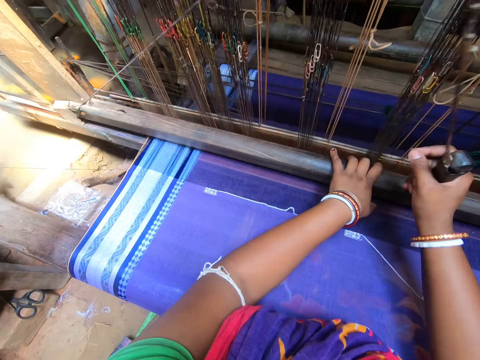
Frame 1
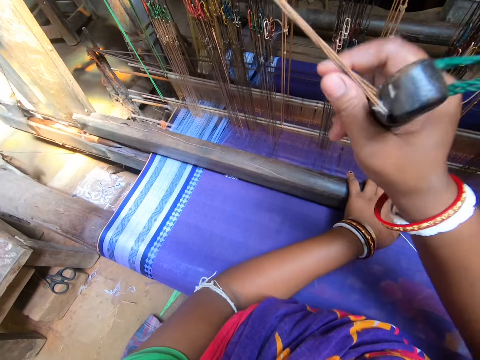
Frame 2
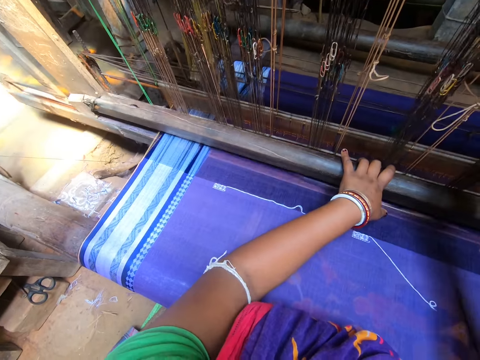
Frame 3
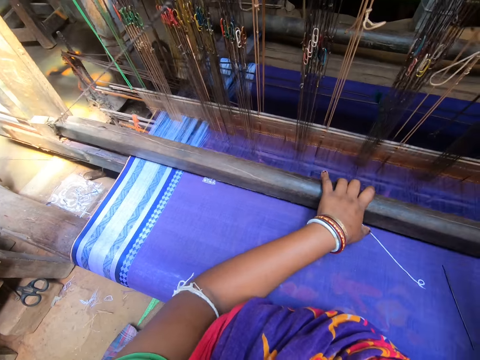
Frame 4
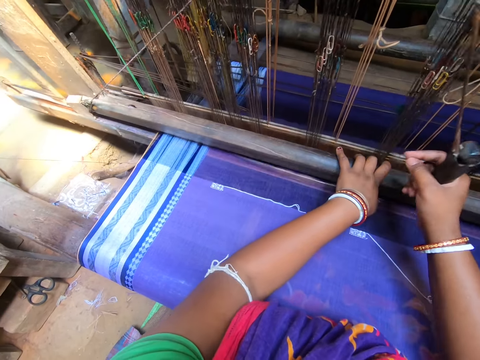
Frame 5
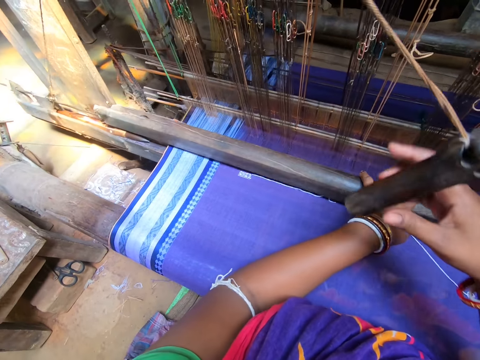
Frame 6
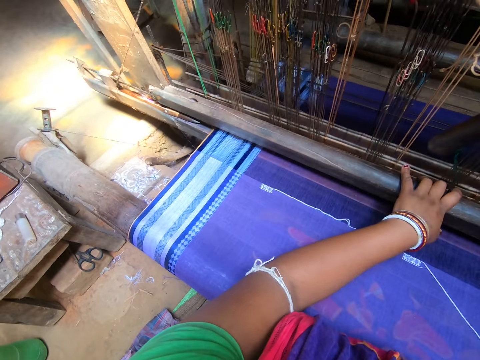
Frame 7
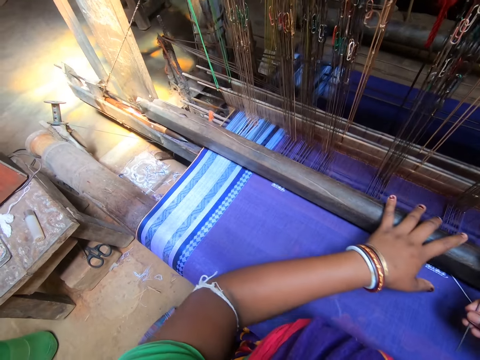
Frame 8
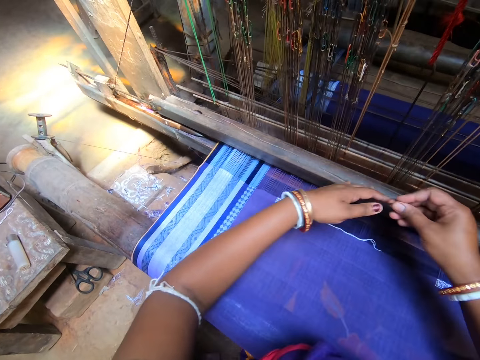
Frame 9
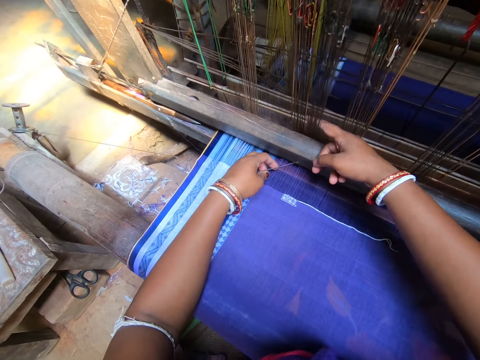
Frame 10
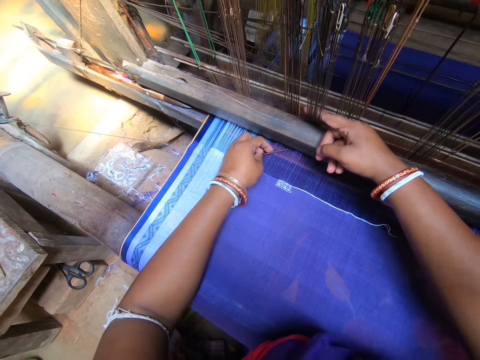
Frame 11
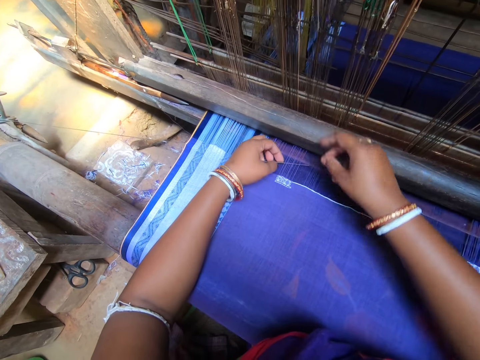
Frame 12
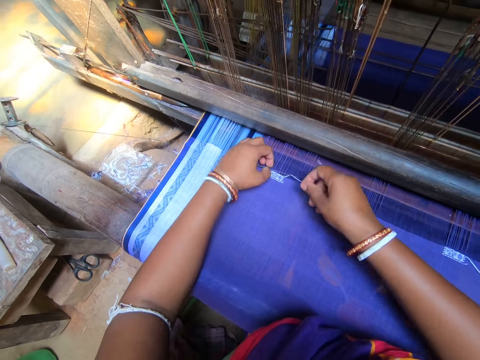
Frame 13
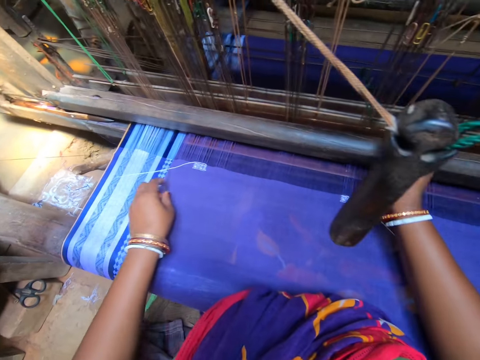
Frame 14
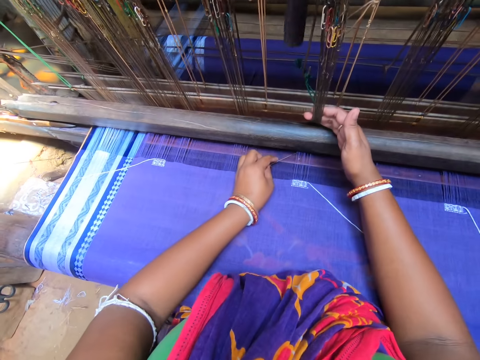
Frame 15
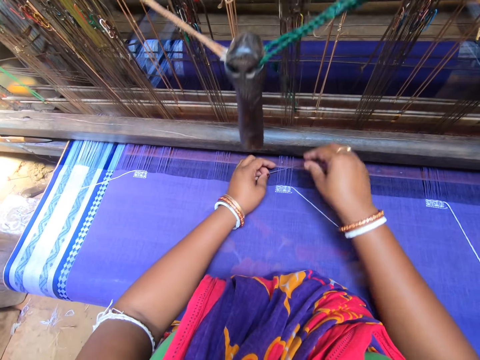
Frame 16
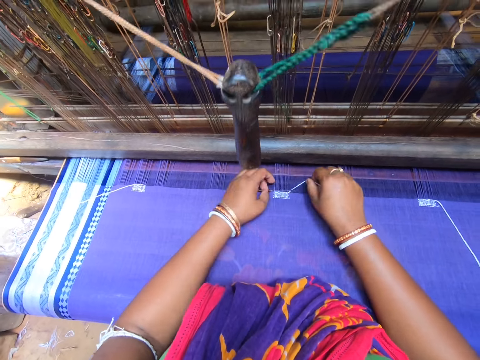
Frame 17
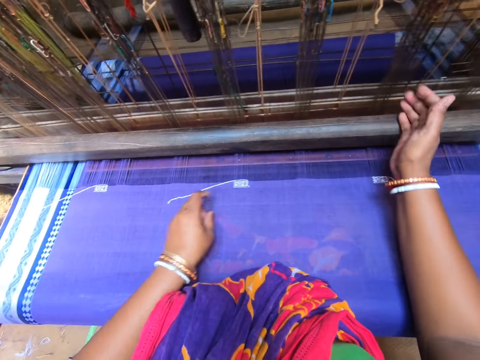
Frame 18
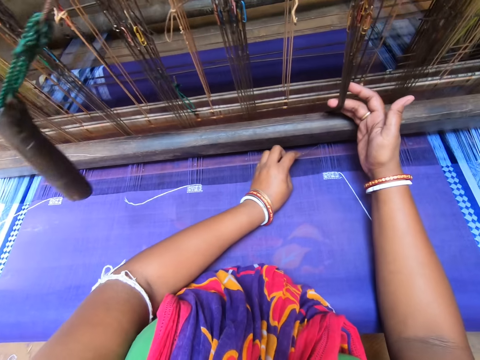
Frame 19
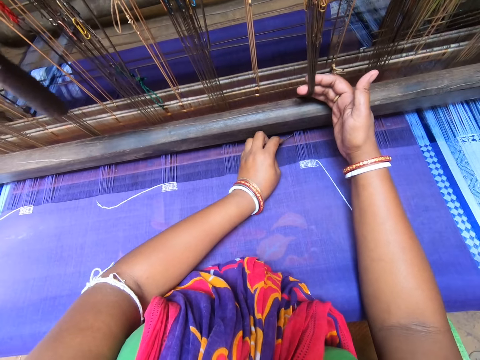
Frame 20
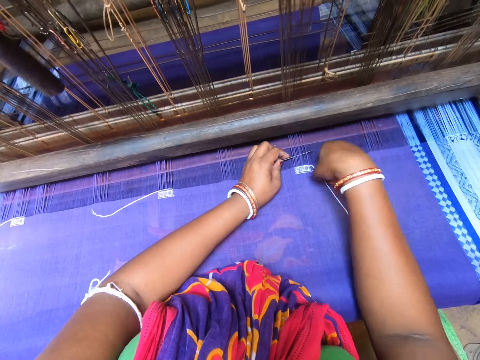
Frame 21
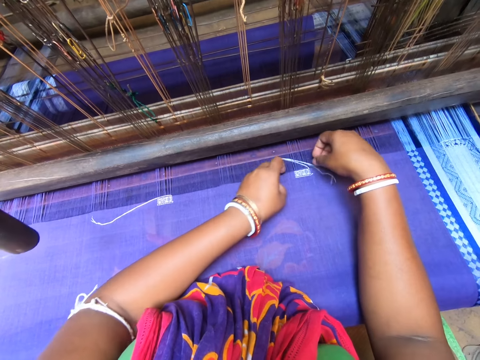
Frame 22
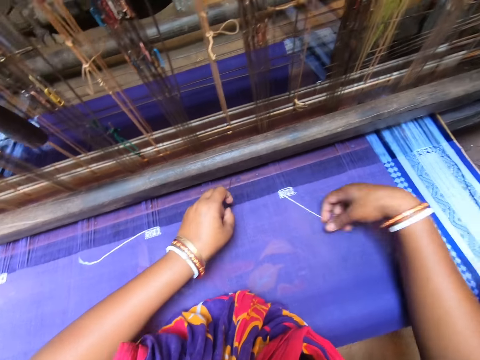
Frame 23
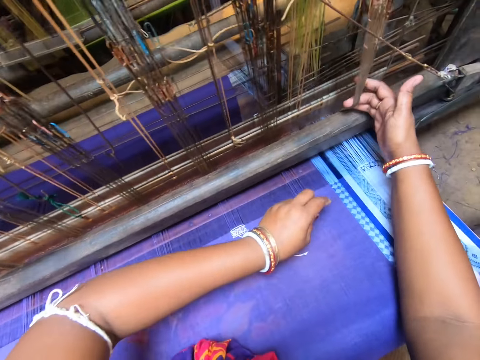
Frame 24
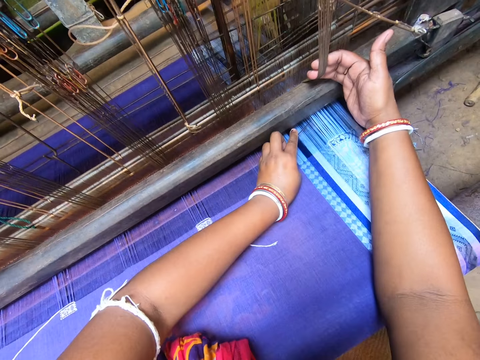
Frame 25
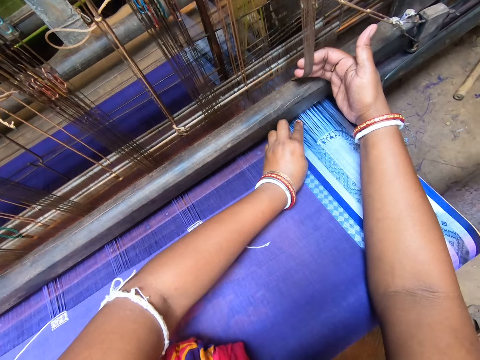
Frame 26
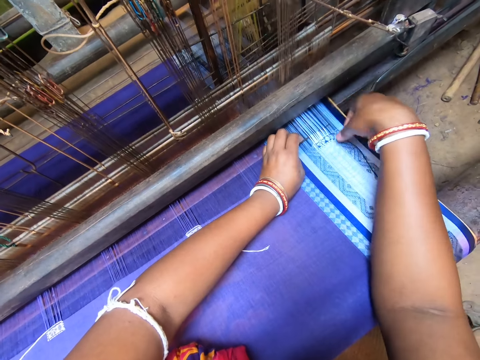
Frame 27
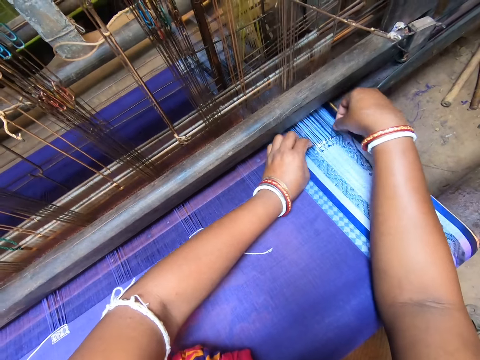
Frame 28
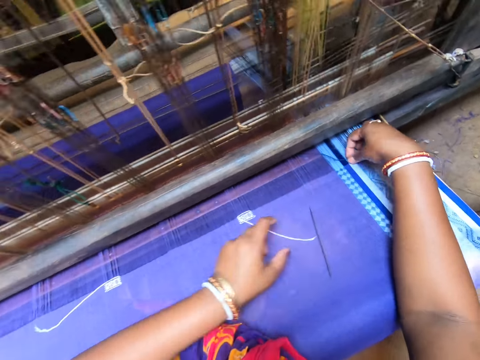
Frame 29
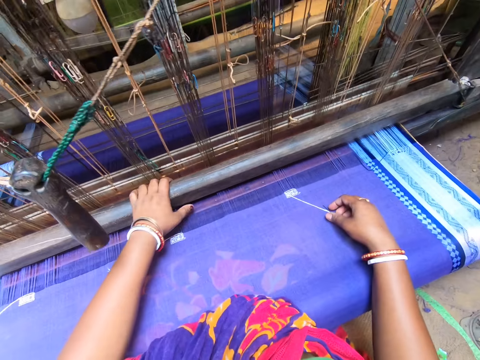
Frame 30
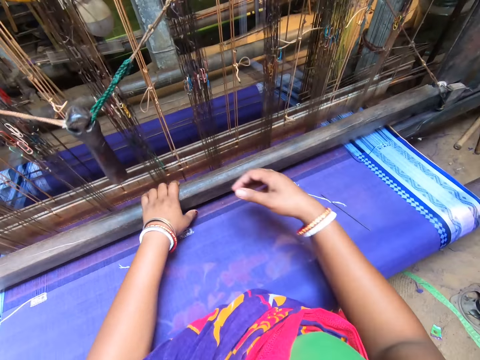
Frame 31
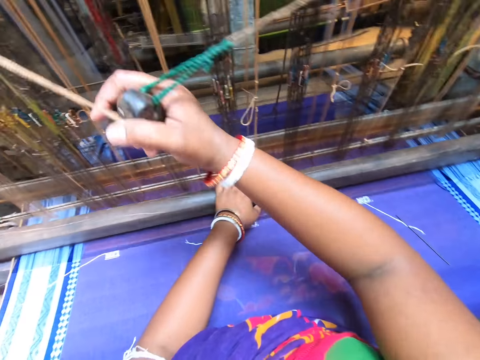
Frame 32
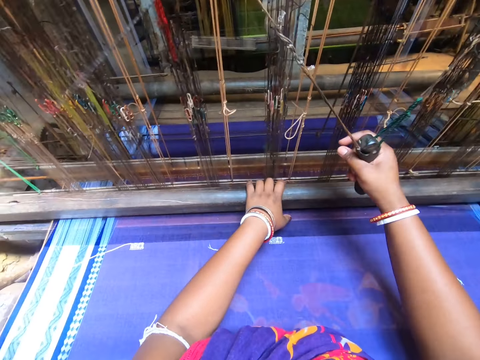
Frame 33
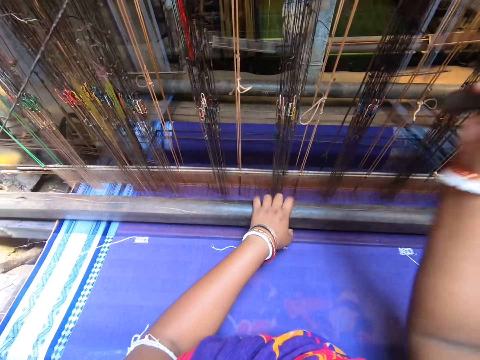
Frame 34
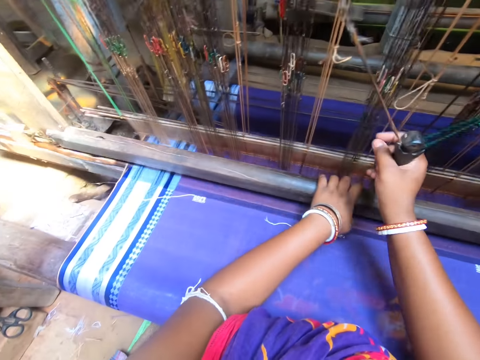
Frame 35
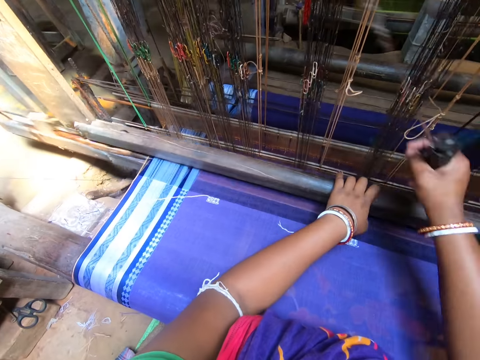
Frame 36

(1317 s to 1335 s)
The camera wearer passes the needle in her right hand to her left hand. She pulls the heddles of the handloom with her right hand. She places the needle in her left hand under the yarns of the fabric. She inspects the fabric. She hooks the thread on the needle in her left hand with her right hand. She pulls the thread through the yarn of the fabric with the needle in her left hand. She pulls the heddles of the handloom with her right hand. She places the needle in her left hand under the yarns of the fabric. She inspects the fabric. She hooks the thread on the needle in her left hand with her right hand. She pulls the thread through the yarn of the fabric with the needle in her left hand. She pulls the heddles of the handloom with her right hand. She places the needle in her left hand under the yarns of the fabric. She inspects the fabric. She hooks the thread on the needle in her left hand with her right hand. She pulls the thread through the yarn of the fabric with the needle in her left hand. She stretches out the thread with her right hand. She pulls the heddles of the handloom with her right hand. She inspects the fabric. She places the needle in her left hand under the yarns of the fabric. She hooks the thread on the needle in her left hand with her right hand. She pulls the thread through the yarn of the fabric with the needle in her left hand. She drops the needle in her left hand on the fabric. She stretches out the thread with her right hand. She weaves the fabric with the handloom.

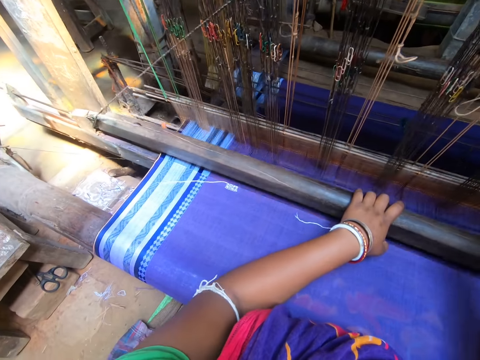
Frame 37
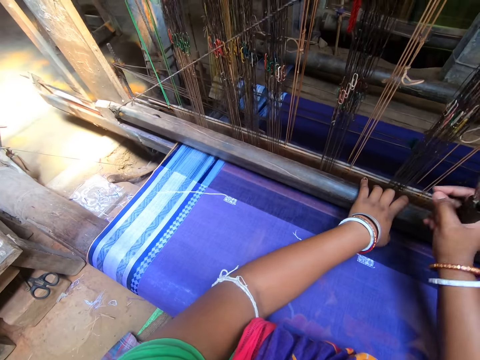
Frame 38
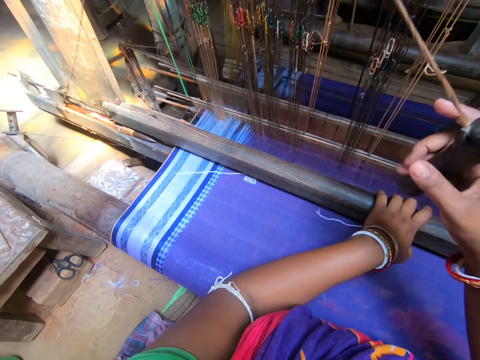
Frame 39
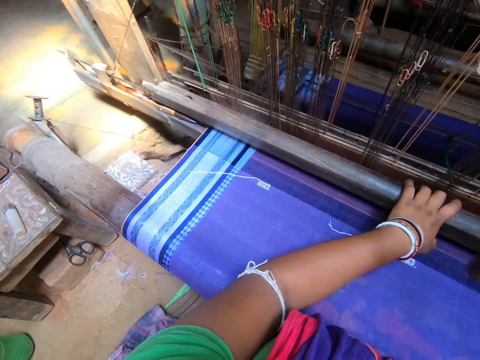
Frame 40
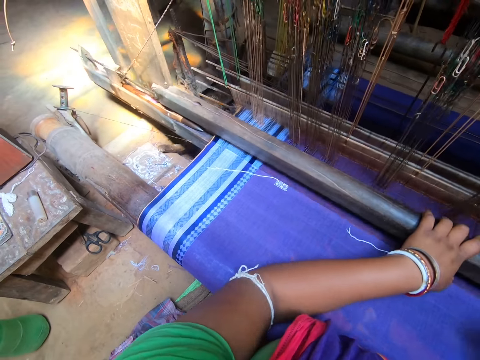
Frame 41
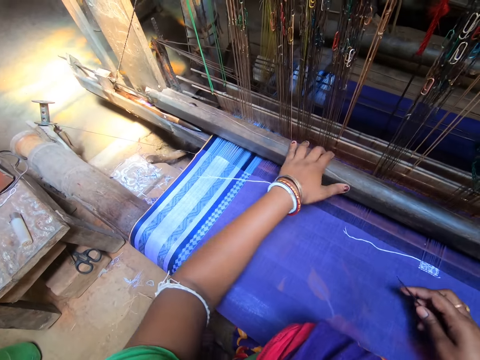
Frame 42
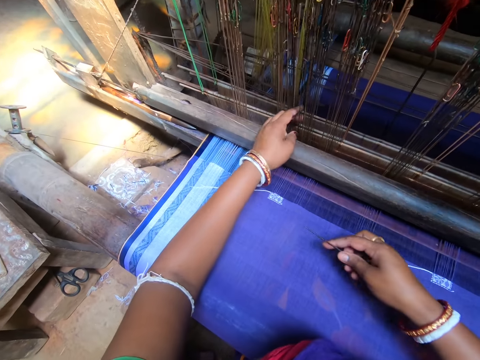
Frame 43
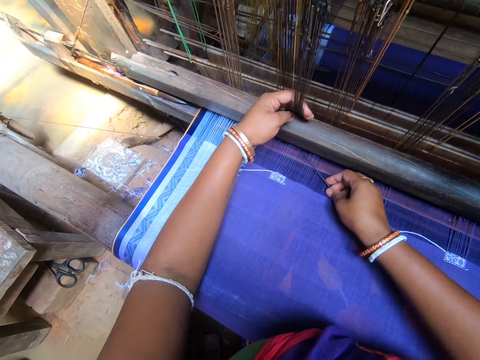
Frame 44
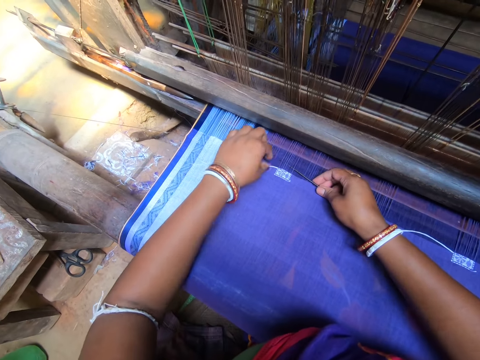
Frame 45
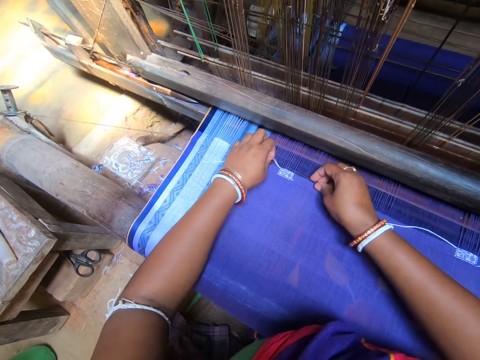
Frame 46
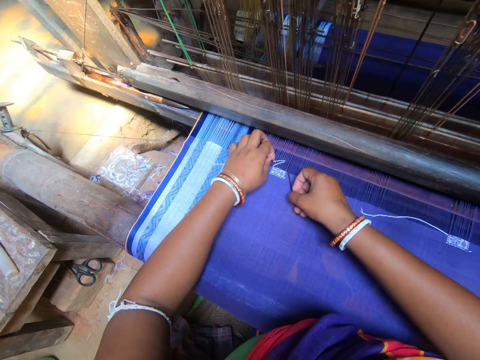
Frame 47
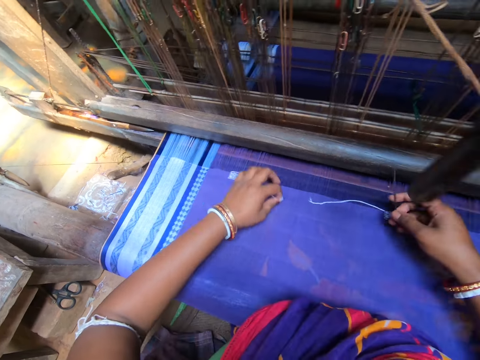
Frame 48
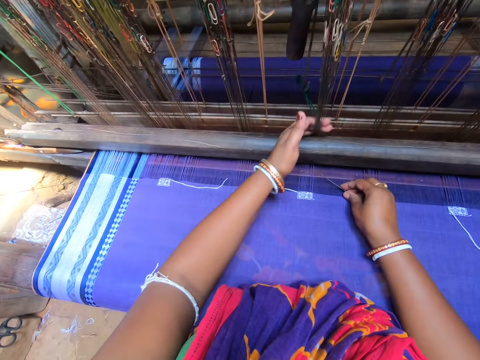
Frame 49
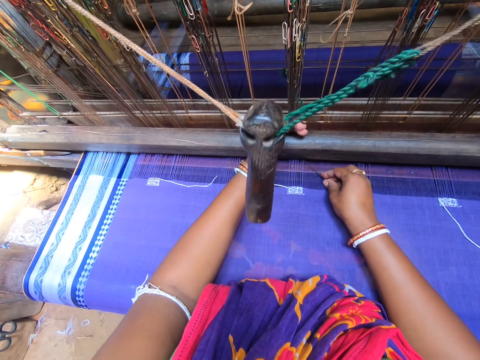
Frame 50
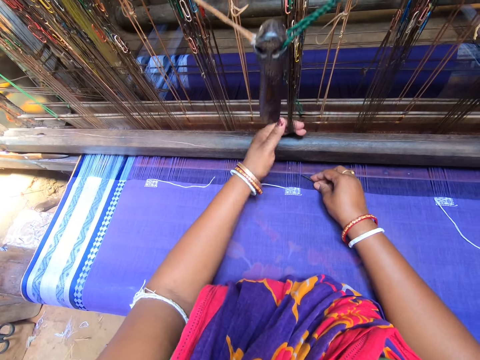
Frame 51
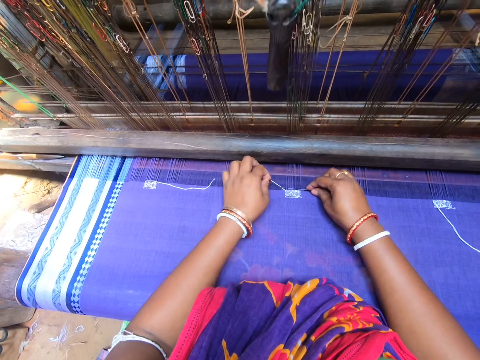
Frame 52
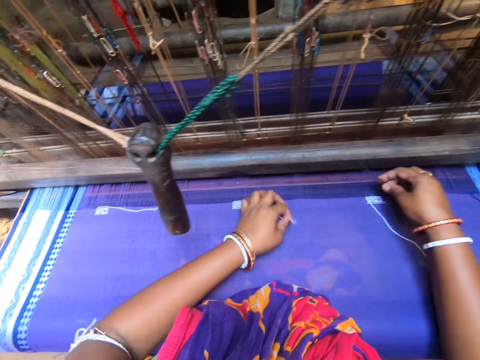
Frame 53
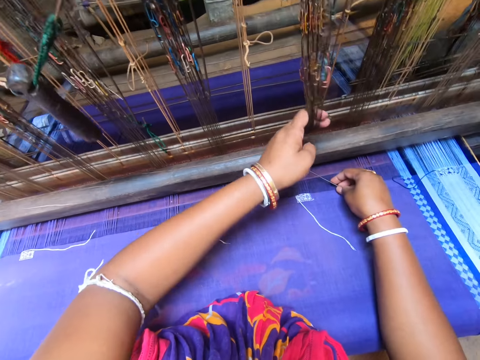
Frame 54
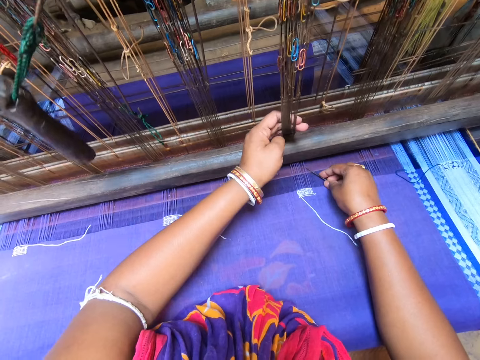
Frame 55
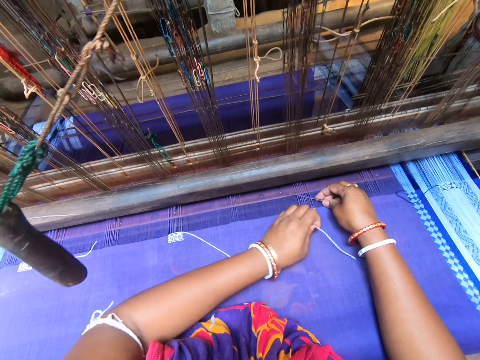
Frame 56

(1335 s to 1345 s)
The camera wearer pulls the heddles of the handloom with her left hand. She inspects the fabric. She places the needle in her right hand under the yarns of the fabric. She hooks the thread on the needle with her left hand. She pulls the thread through the yarn of the fabric with the needle in her right hand. She stretches out the thread in her left hand. She pulls the heddles of the handloom with her left hand. She inspects the fabric. She places the needle in her right hand under the yarns of the fabric. She hooks the thread on the needle with her left hand. She pulls the thread through the yarn of the fabric with the needle in her right hand. She stretches out the thread in her left hand. She pulls the heddles of the handloom with her left hand. She inspects the fabric. She places the needle in her right hand under the yarns of the fabric. She hooks the thread on the needle with her left hand.
